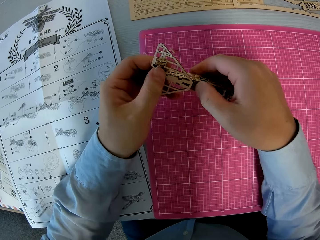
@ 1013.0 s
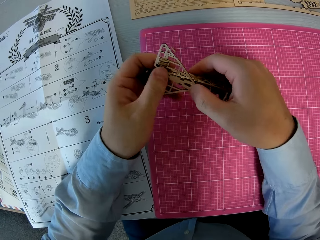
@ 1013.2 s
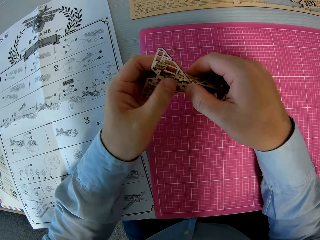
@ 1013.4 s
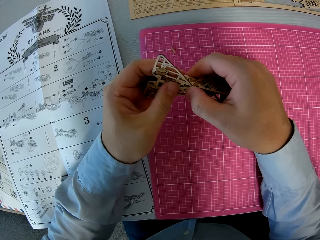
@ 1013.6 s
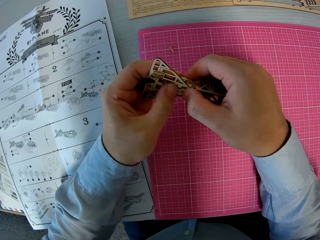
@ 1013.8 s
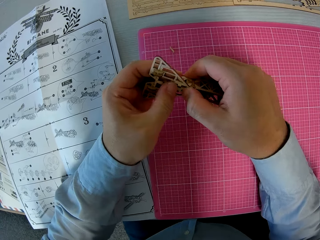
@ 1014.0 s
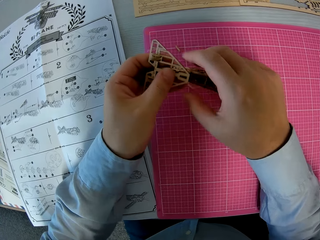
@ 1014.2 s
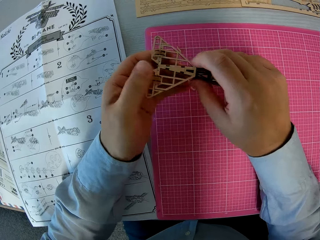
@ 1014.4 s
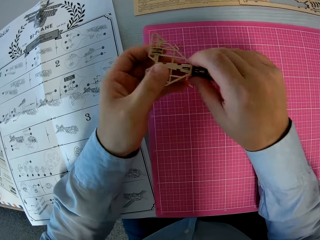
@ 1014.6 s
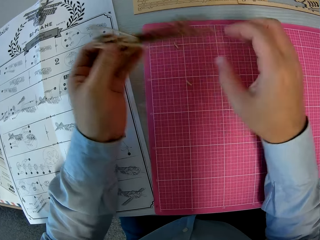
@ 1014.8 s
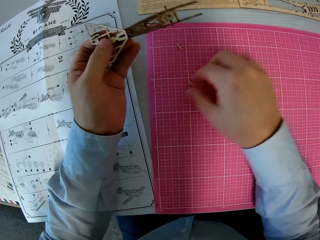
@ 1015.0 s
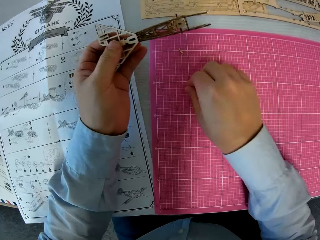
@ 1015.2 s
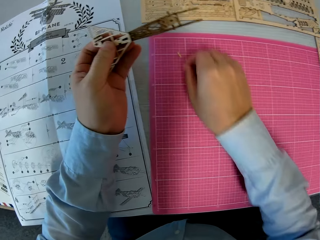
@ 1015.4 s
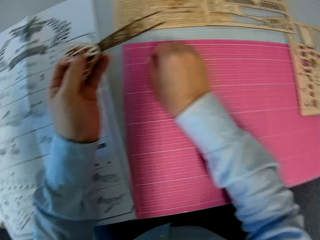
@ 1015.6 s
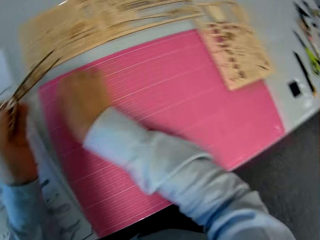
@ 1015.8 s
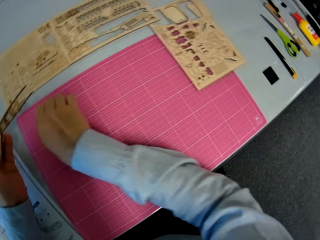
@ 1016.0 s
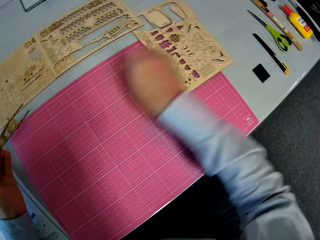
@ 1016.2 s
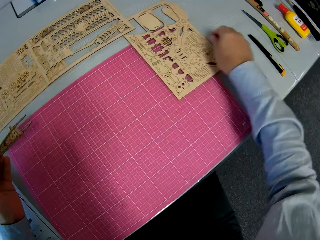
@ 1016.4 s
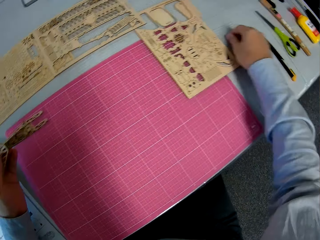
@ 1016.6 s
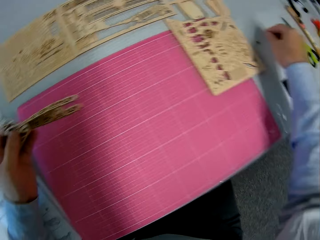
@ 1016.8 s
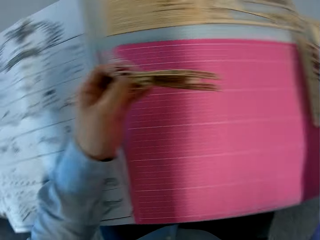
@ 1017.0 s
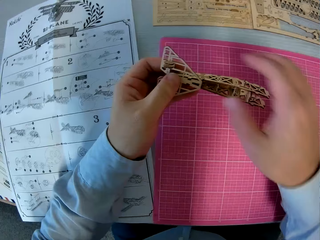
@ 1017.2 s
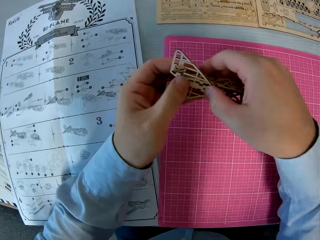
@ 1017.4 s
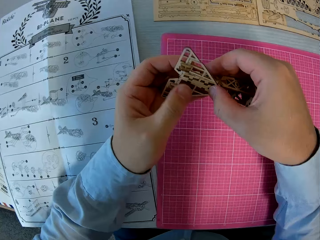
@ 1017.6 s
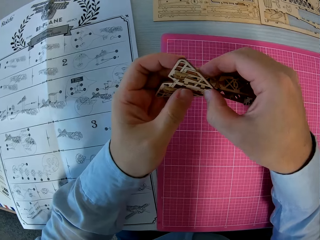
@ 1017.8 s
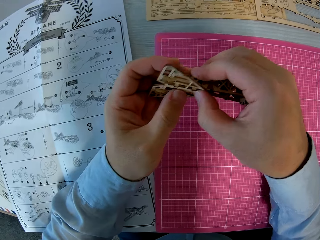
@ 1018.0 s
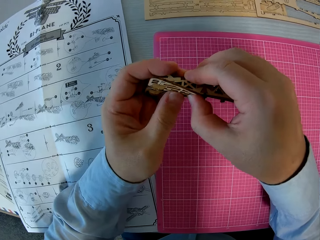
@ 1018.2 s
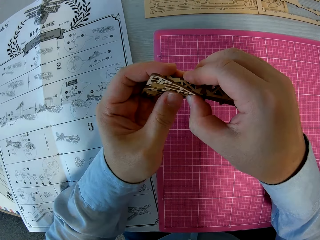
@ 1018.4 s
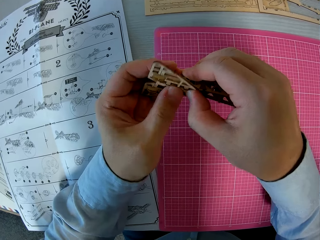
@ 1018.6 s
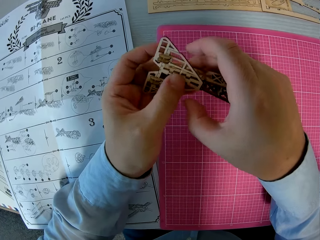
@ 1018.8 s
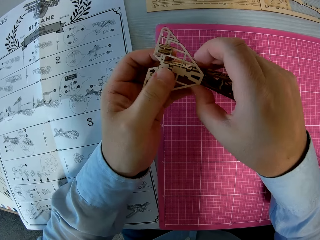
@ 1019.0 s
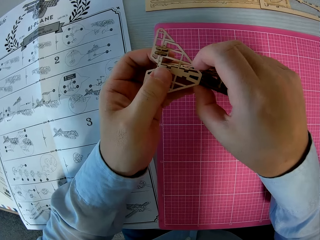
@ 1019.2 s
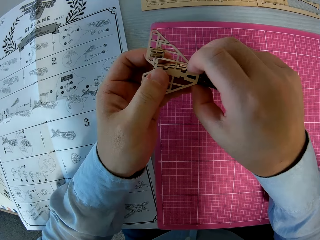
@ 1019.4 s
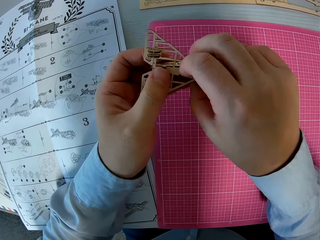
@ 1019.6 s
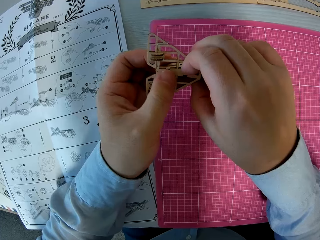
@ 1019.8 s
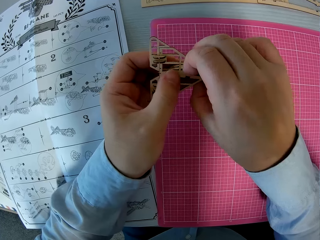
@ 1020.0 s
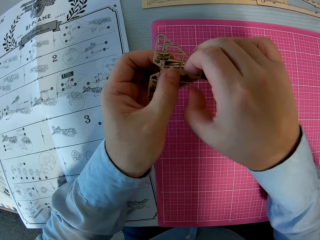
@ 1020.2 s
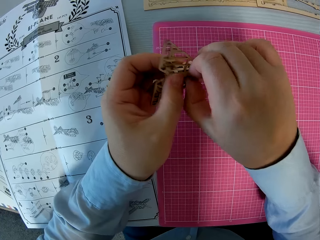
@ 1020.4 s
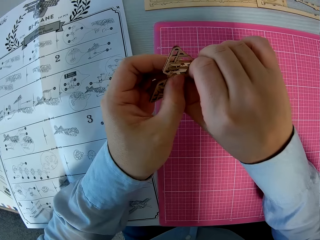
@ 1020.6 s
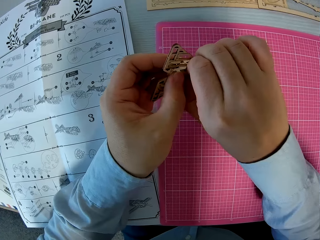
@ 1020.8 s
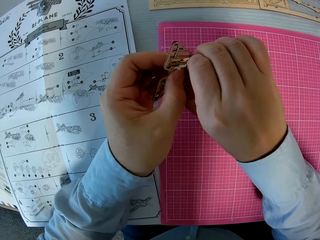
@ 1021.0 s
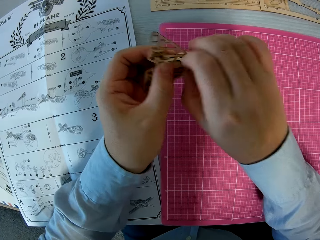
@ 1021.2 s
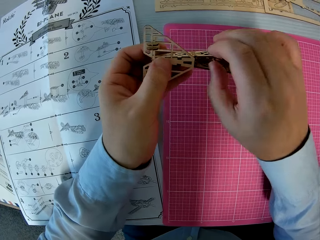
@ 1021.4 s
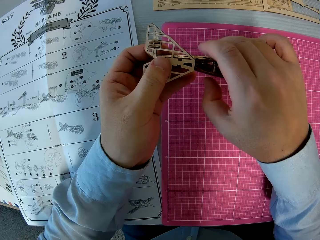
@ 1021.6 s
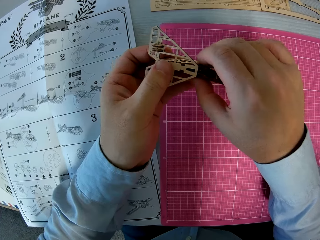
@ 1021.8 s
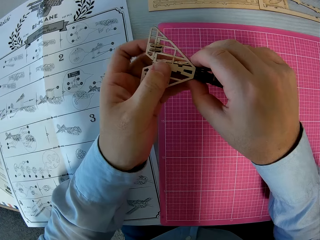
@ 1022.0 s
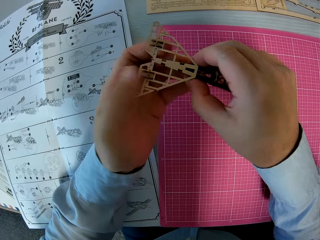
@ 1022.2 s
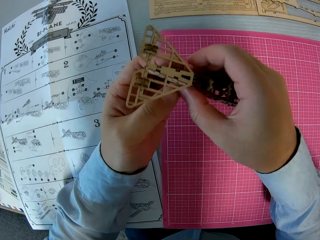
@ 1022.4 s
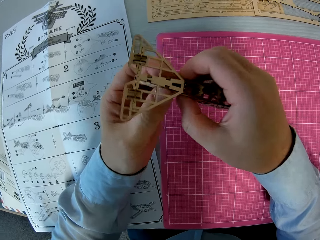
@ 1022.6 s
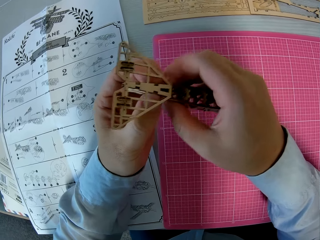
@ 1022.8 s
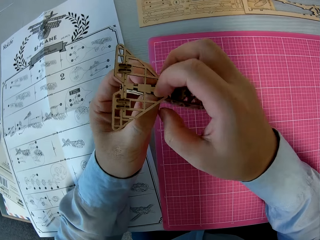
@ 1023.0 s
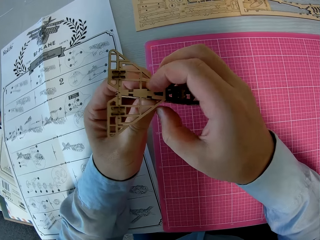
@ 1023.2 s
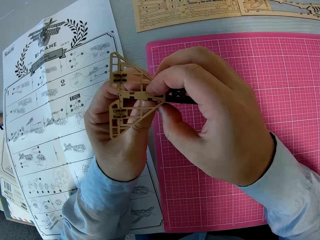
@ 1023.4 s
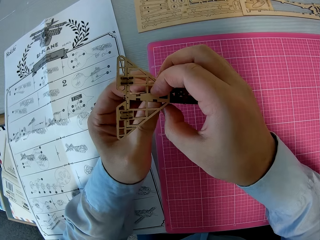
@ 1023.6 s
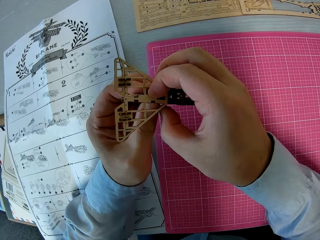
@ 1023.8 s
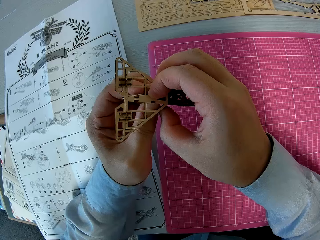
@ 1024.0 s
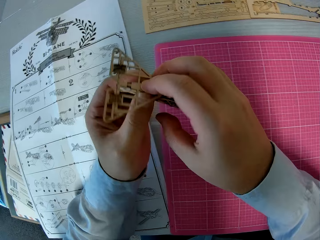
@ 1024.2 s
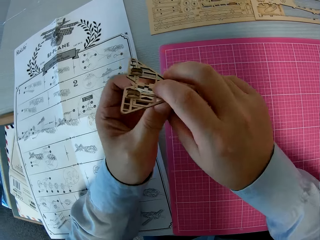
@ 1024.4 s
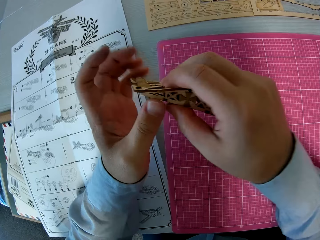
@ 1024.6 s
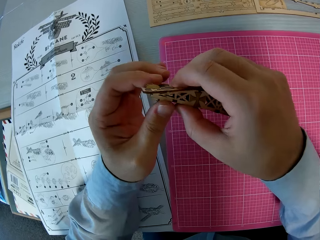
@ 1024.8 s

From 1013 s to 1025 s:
The camera wearer fixes the paperwork together. They move pieces of paperwork on the table. They pick a piece of wooden puzzle. They fix the paperwork together.

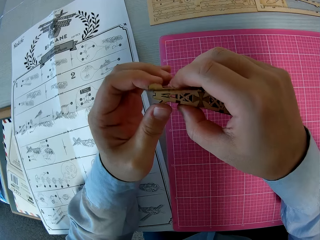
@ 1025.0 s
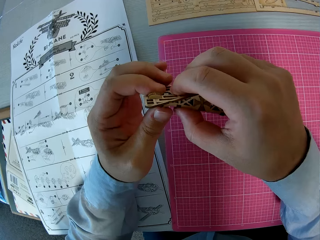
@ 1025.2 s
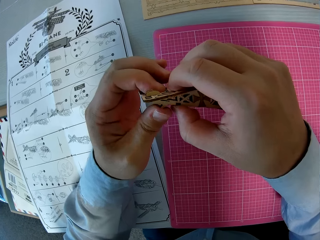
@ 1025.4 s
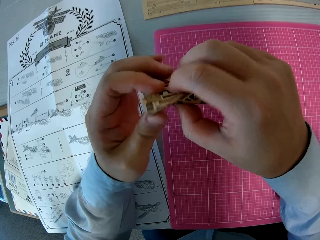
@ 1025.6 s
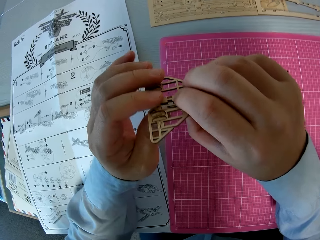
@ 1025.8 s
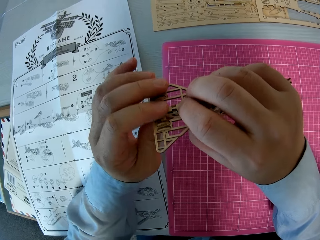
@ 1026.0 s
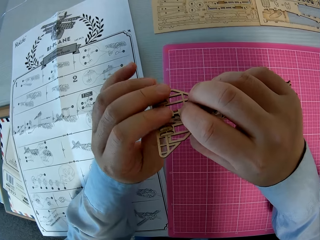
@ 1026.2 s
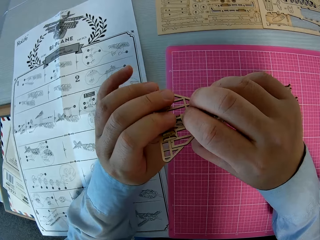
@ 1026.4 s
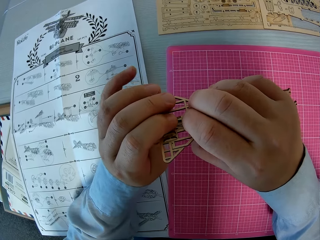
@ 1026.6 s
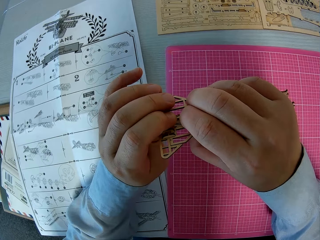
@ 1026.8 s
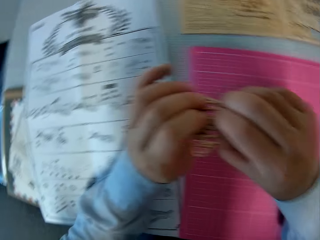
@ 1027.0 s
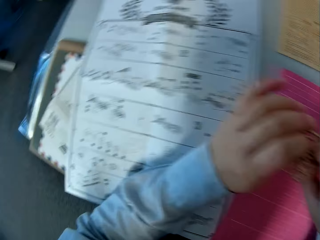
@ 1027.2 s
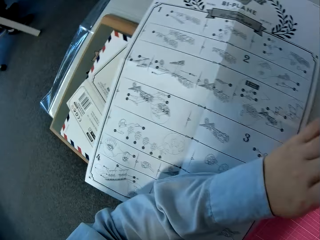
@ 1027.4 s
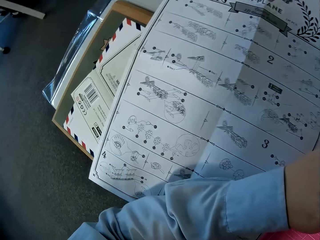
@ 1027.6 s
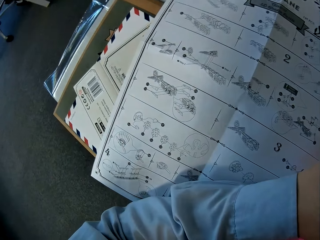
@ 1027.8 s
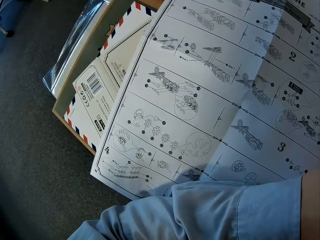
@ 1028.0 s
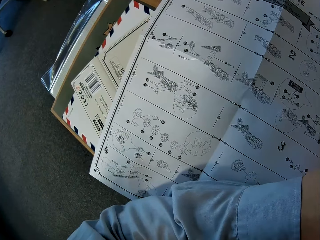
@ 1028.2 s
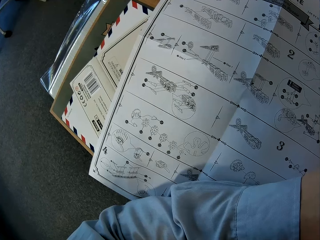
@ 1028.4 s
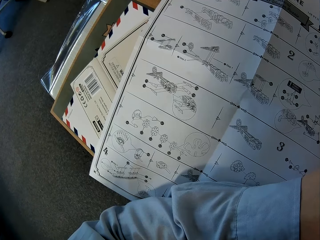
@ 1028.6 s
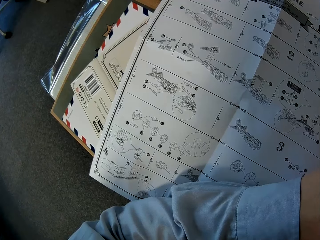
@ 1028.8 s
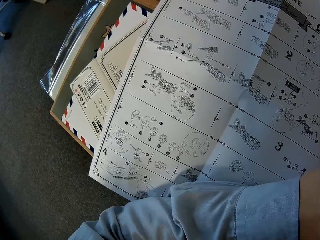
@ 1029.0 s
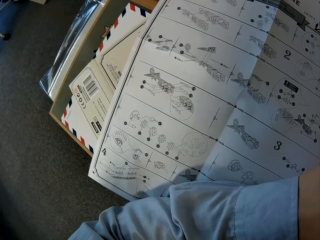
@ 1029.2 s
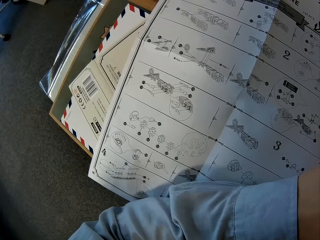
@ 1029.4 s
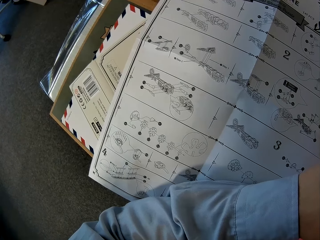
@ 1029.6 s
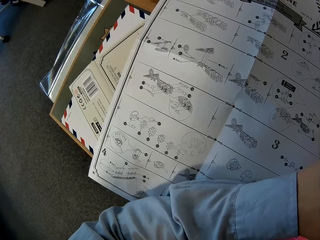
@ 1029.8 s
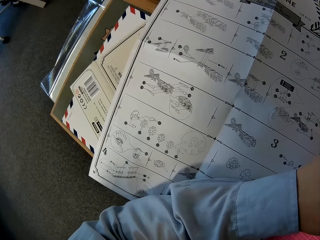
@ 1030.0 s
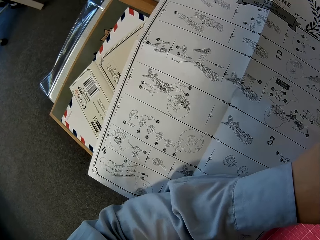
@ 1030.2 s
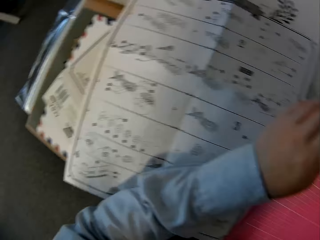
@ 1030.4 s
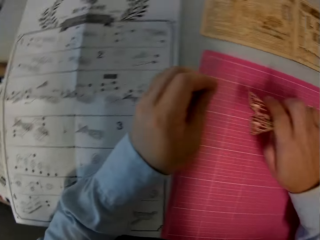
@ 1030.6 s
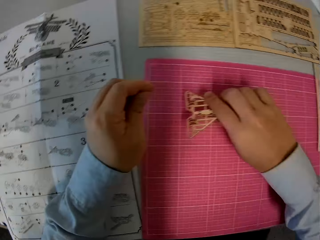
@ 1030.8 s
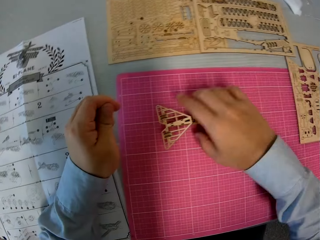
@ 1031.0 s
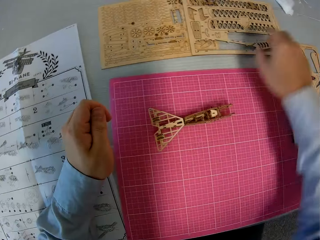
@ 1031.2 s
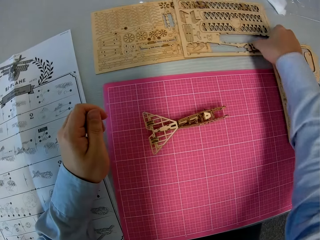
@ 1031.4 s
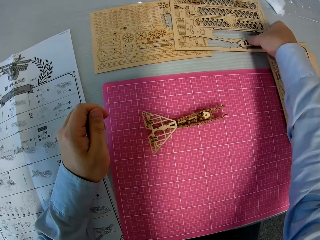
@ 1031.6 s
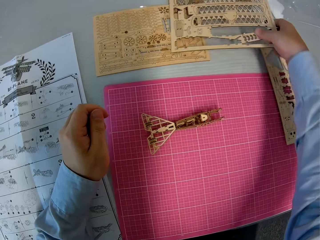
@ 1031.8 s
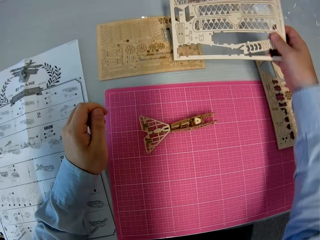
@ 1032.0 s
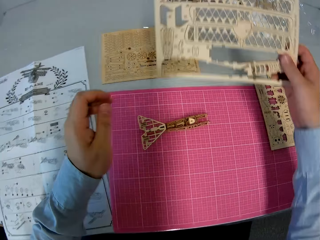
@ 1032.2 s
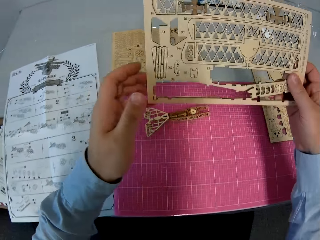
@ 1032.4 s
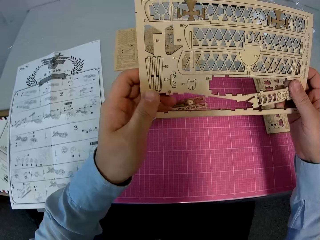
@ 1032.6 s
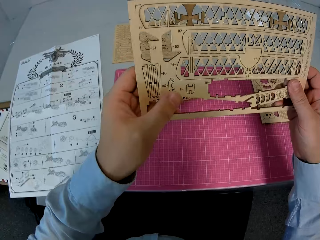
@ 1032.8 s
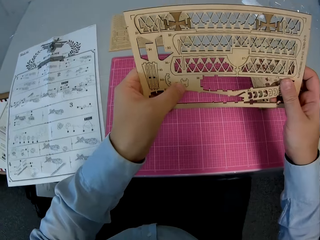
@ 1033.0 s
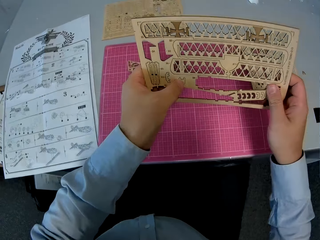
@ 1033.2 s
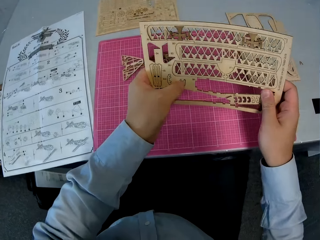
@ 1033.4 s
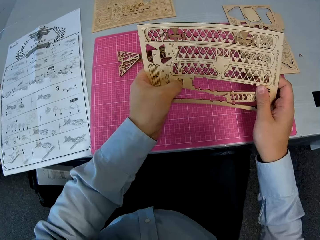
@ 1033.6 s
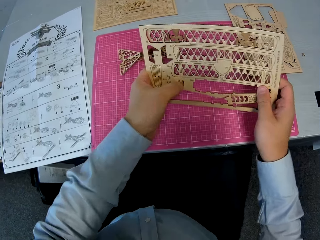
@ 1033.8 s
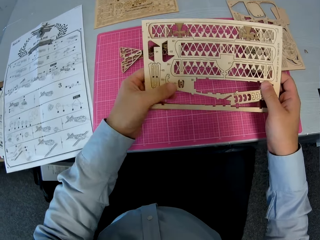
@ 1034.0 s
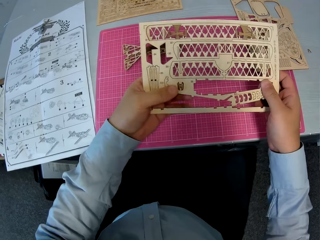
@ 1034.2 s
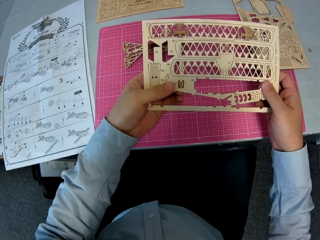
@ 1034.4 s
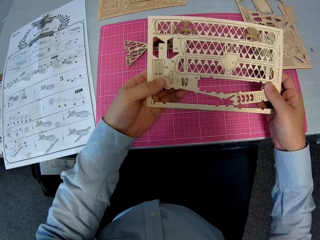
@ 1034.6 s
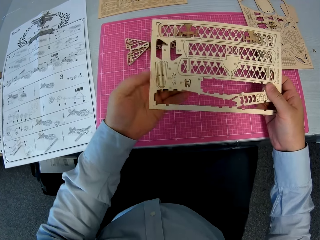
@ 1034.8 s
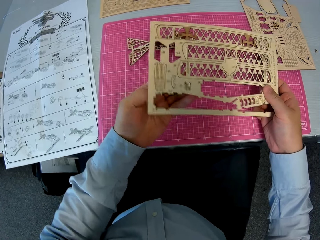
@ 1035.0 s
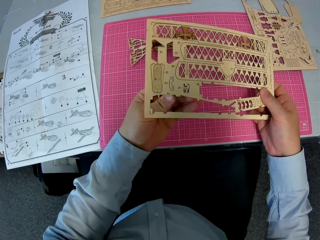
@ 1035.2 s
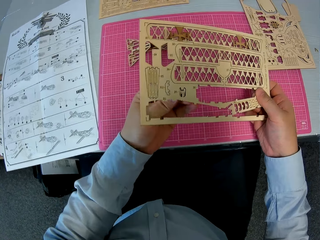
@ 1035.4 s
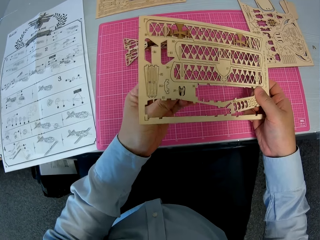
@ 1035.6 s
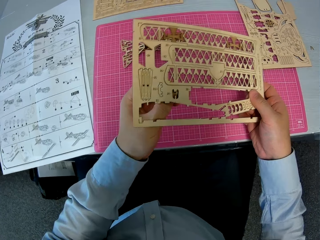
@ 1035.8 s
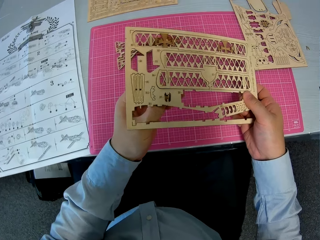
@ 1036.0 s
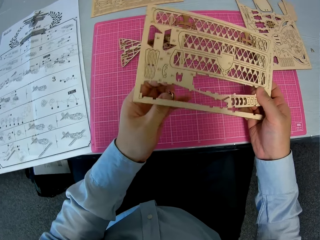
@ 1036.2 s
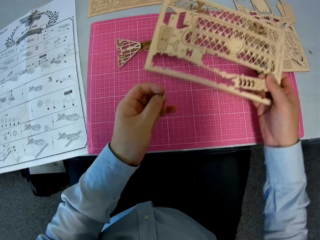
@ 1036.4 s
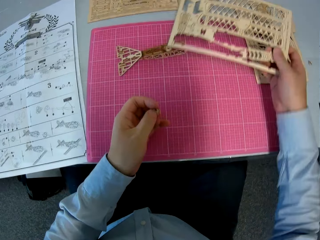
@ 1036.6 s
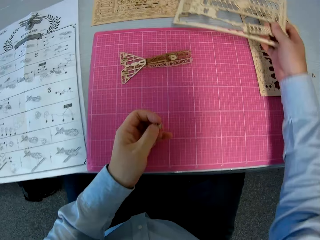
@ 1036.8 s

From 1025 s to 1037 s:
The camera wearer drops the piece of paperwork on the table. They pick the paperwork from the table. They remove pieces from the paperwork.
